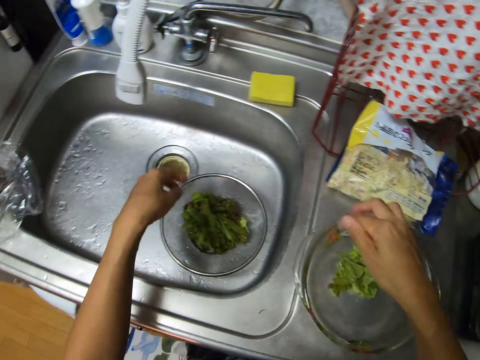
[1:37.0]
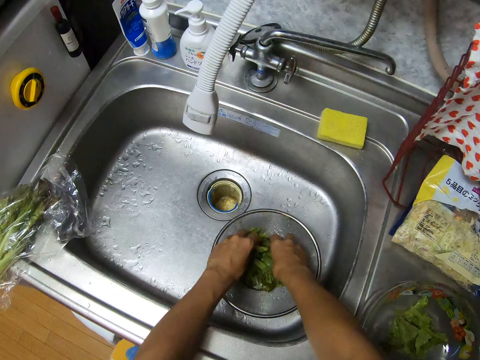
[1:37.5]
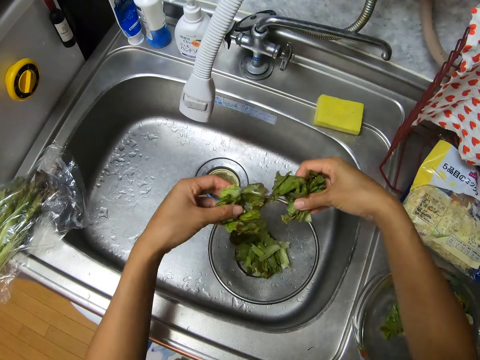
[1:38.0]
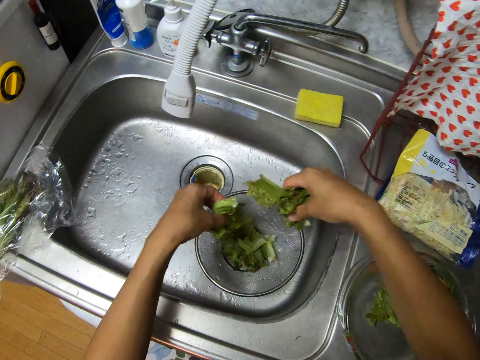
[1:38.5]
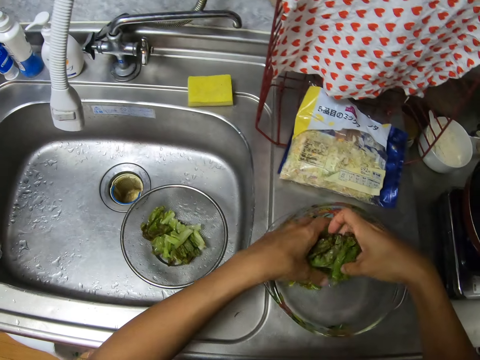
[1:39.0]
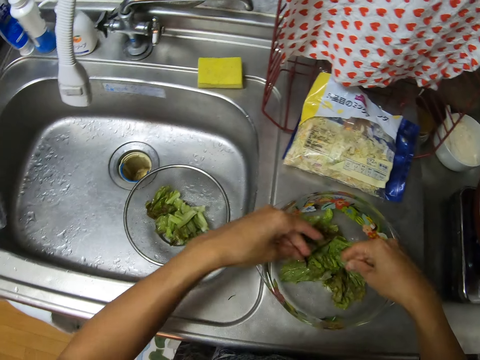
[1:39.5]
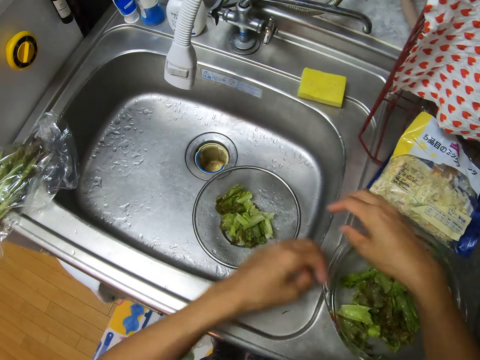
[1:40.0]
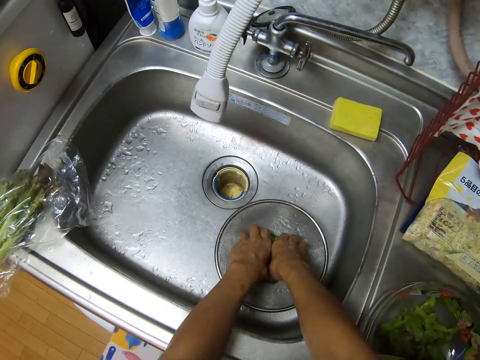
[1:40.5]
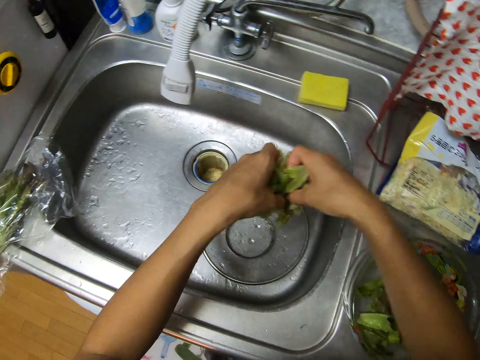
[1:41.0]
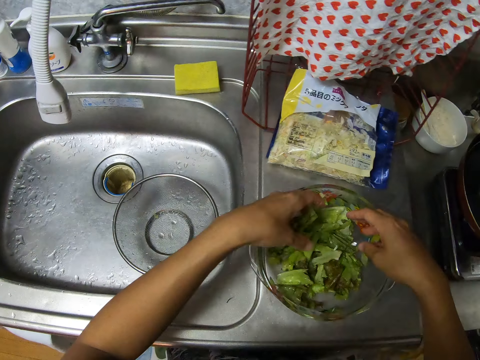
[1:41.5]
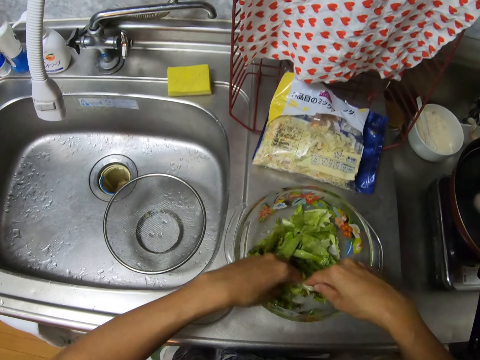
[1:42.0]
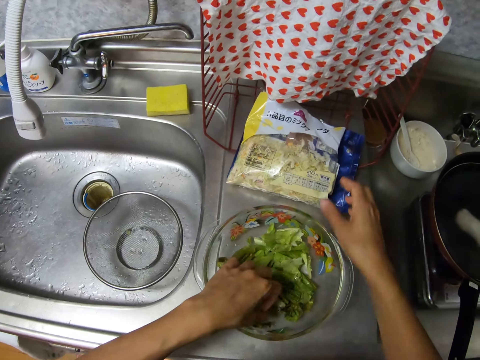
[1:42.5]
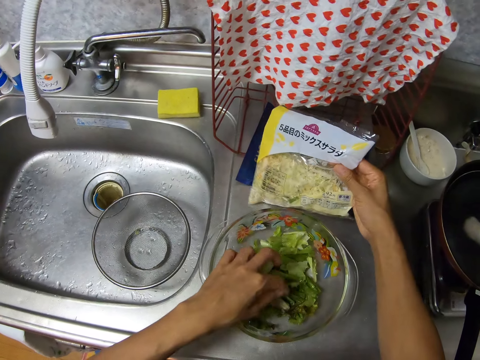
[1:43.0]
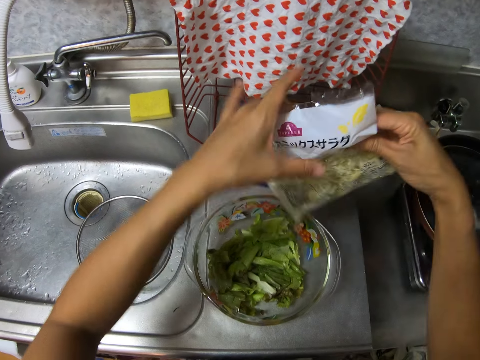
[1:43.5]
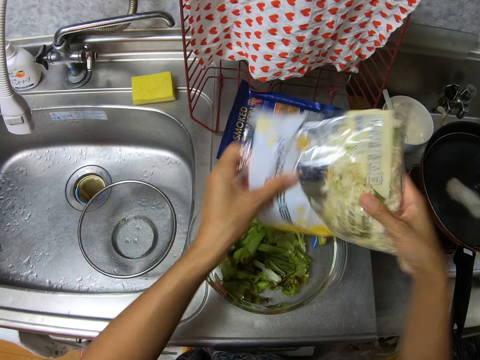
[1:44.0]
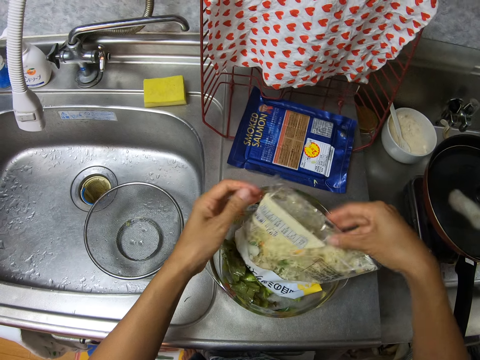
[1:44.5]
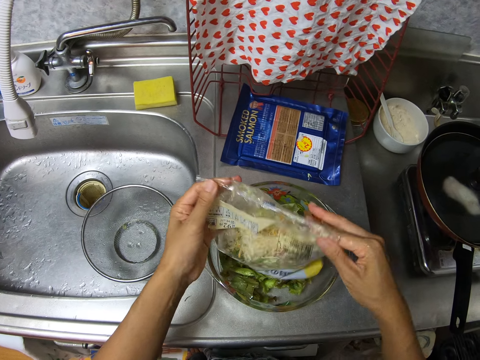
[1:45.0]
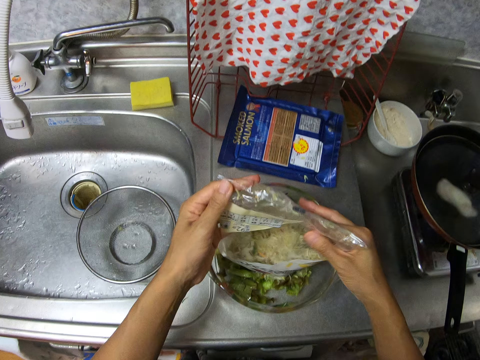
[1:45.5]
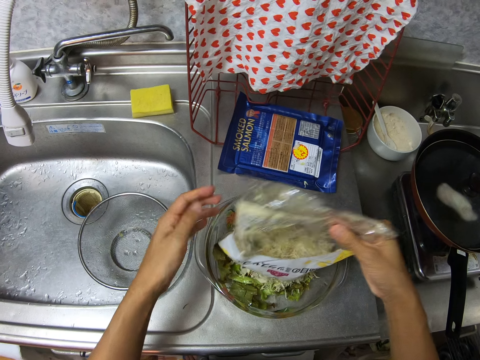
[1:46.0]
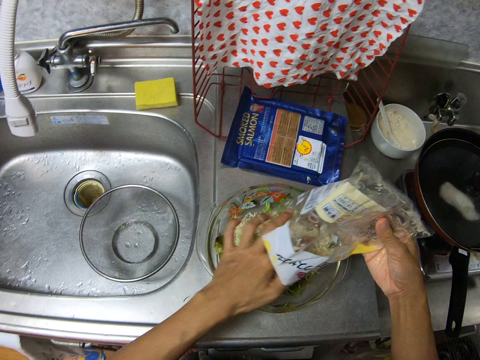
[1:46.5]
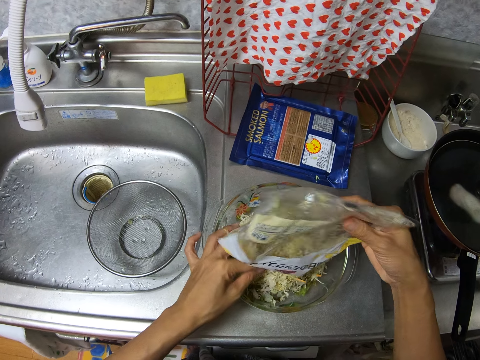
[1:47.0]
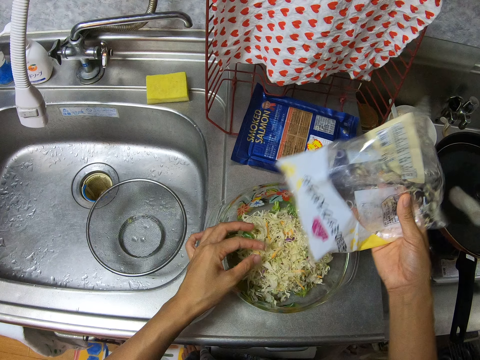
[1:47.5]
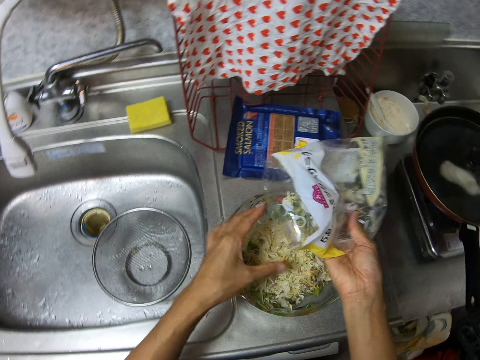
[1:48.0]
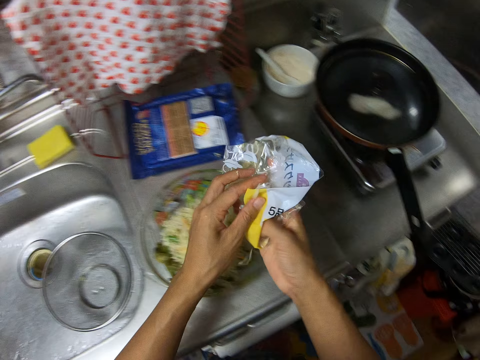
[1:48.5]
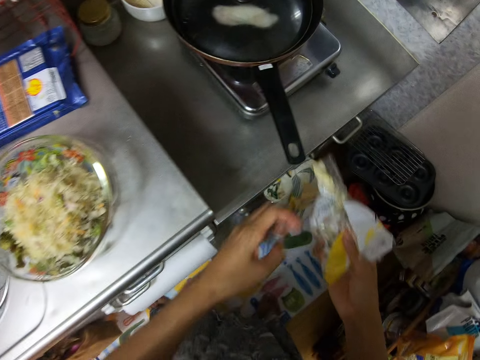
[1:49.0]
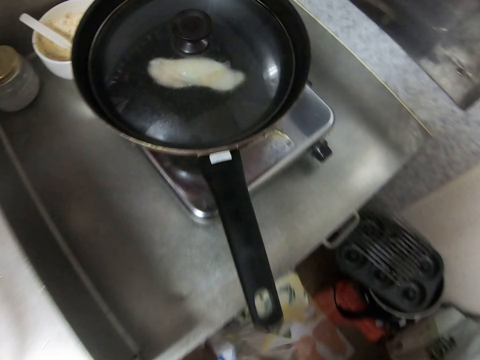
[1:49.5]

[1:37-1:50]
The camera wearer puts the cut lettuce or cabbage leaves in the glass bowl with her hands. She transfers the cut lettuce leaves in the sieve into the glass bowl with her hands. She takes the cabbage. She takes the cabbage again and puts the cabbage on the bowl. She picks up the packed food with her right hand and pours the food in the glass bowl with her hands. She holds the nylon of the packed food with her right hand and folds the nylon with her hands.

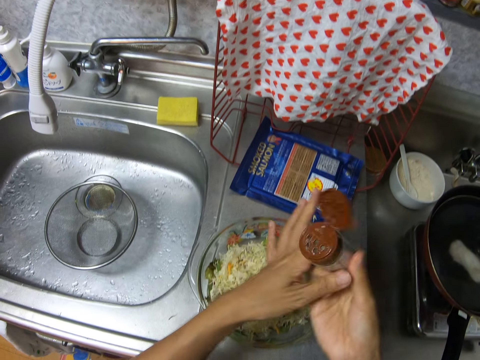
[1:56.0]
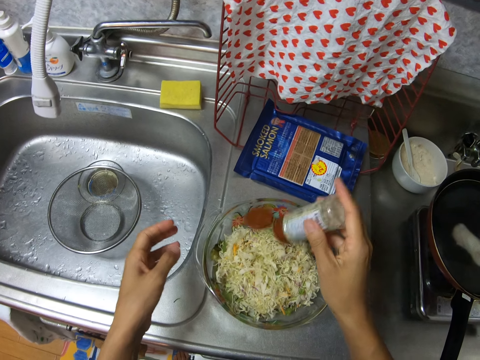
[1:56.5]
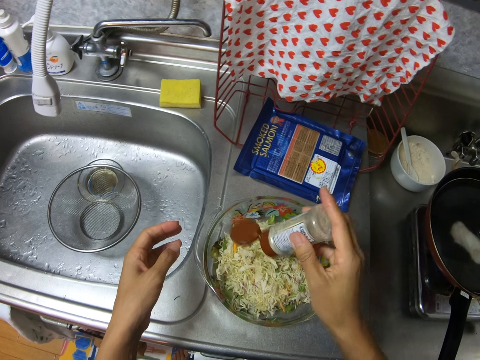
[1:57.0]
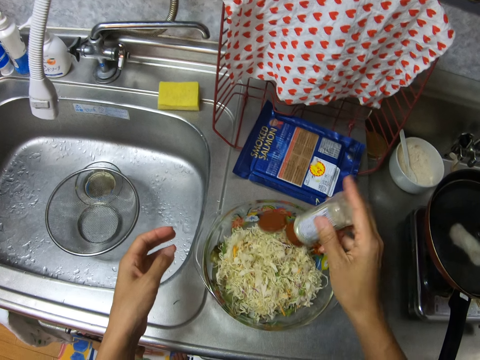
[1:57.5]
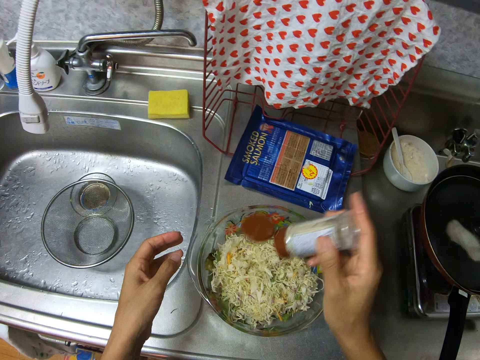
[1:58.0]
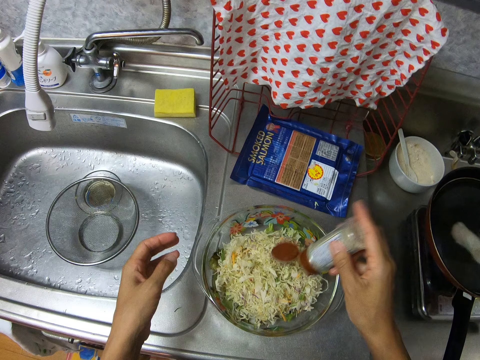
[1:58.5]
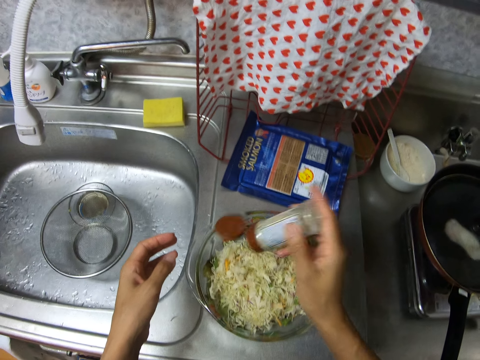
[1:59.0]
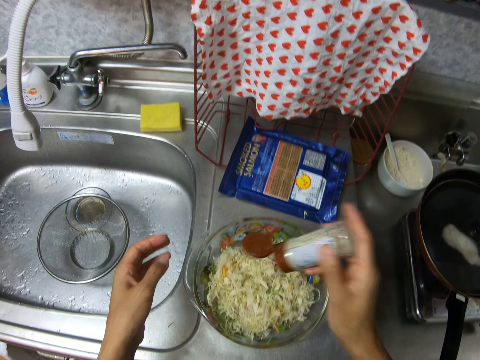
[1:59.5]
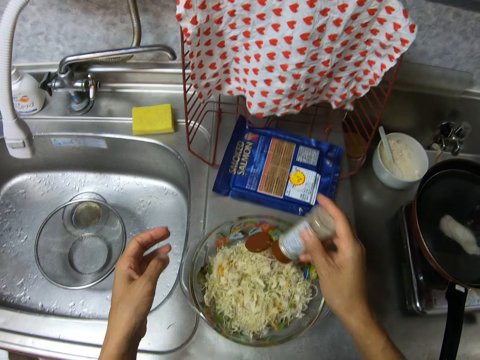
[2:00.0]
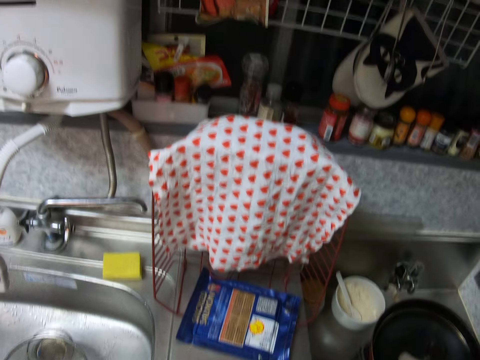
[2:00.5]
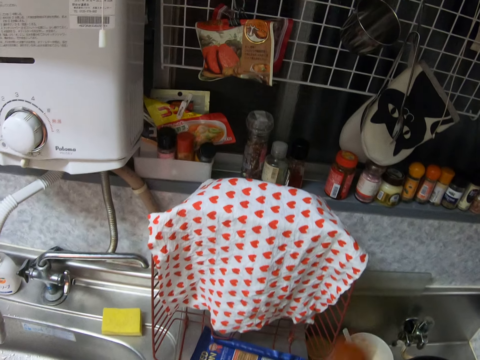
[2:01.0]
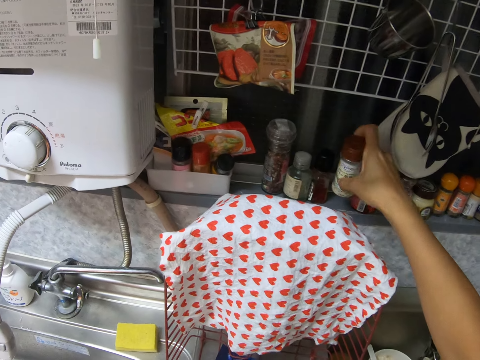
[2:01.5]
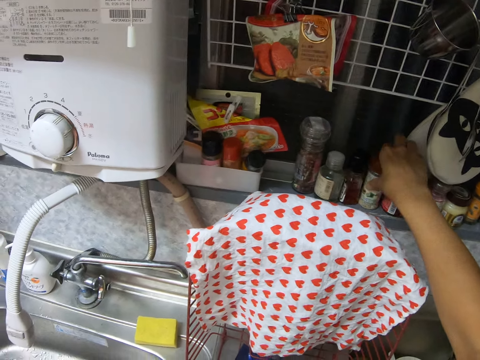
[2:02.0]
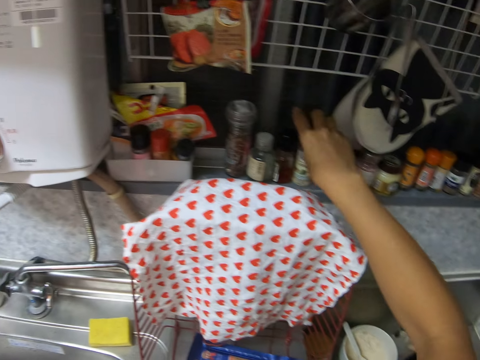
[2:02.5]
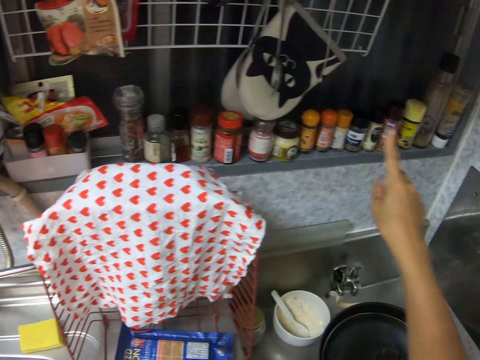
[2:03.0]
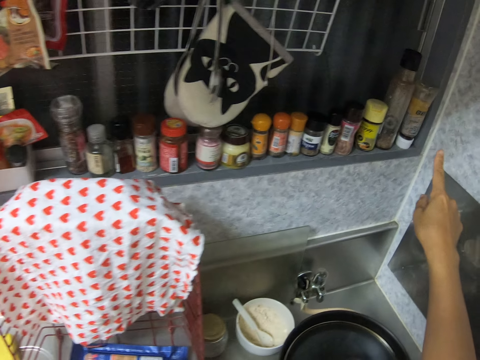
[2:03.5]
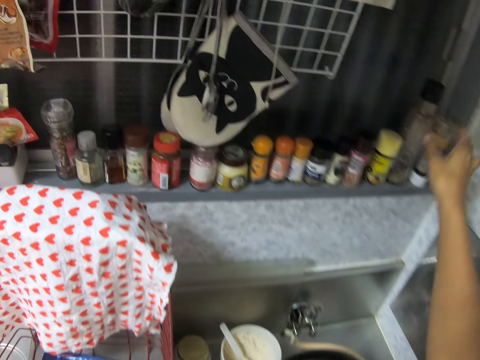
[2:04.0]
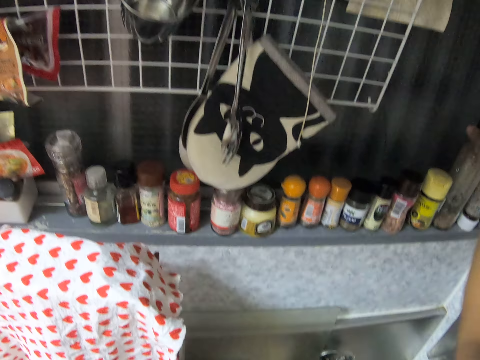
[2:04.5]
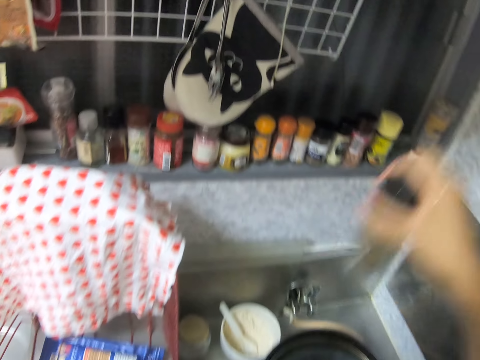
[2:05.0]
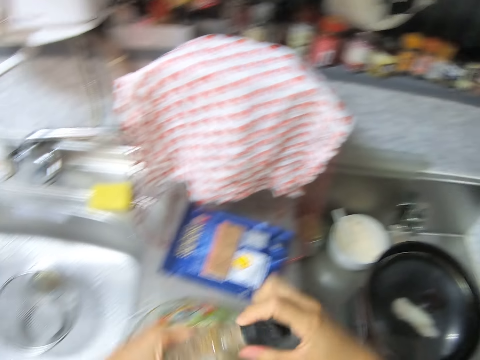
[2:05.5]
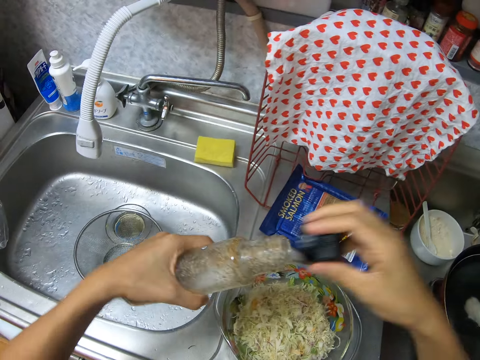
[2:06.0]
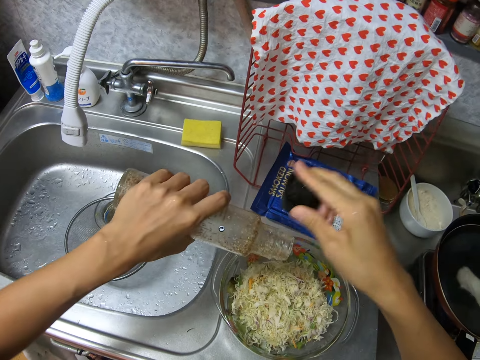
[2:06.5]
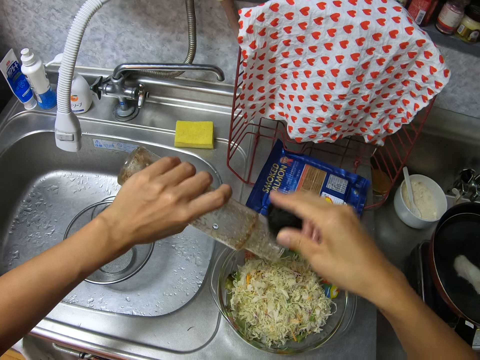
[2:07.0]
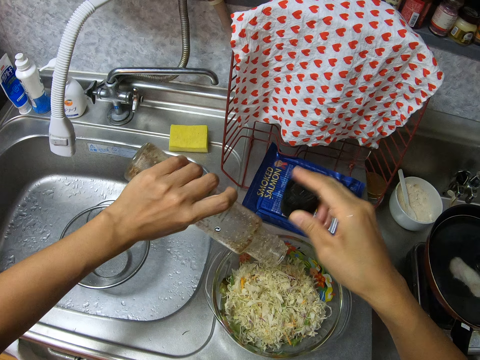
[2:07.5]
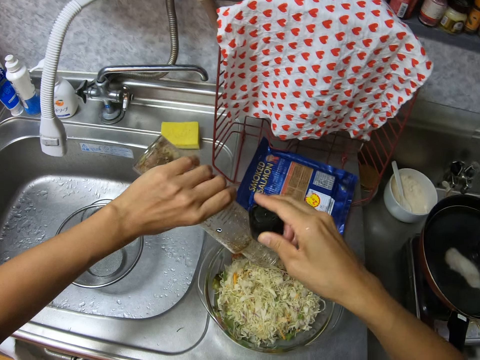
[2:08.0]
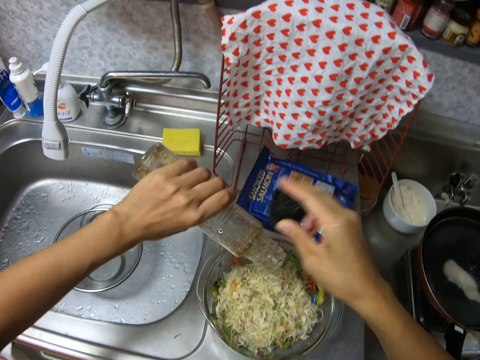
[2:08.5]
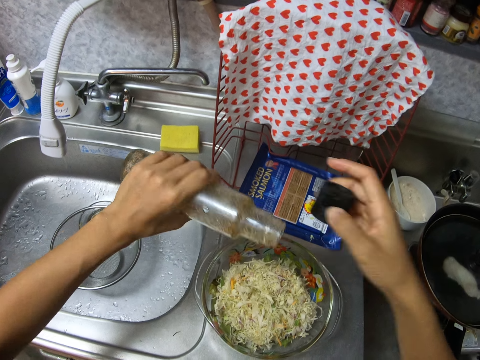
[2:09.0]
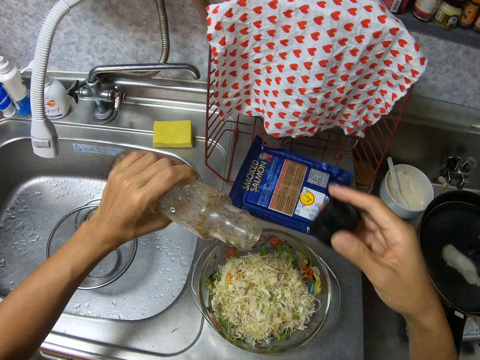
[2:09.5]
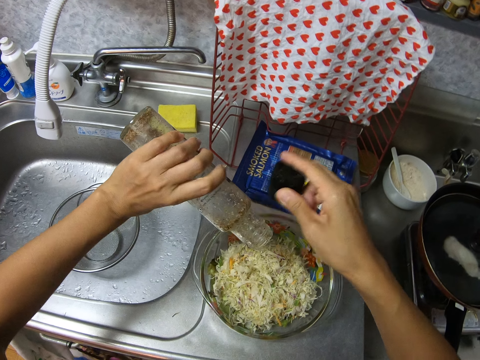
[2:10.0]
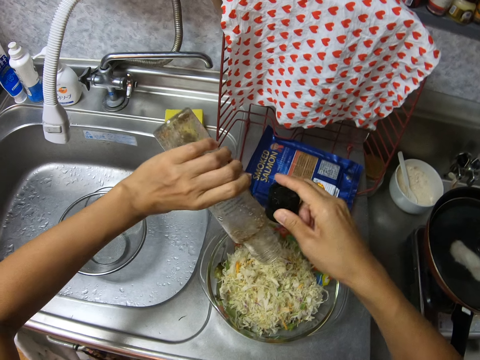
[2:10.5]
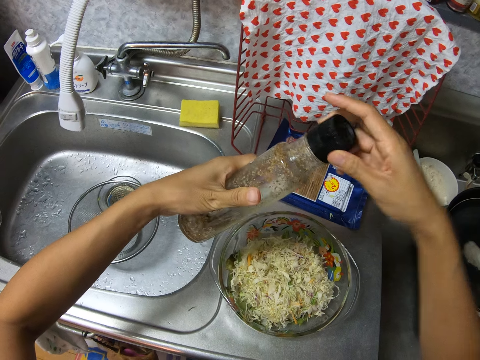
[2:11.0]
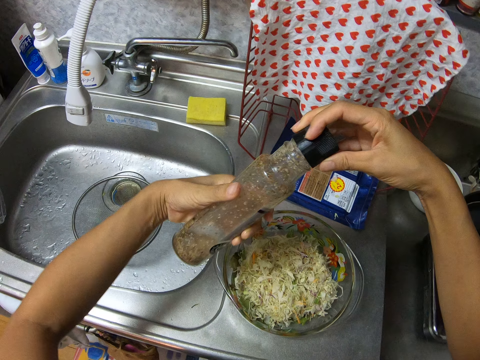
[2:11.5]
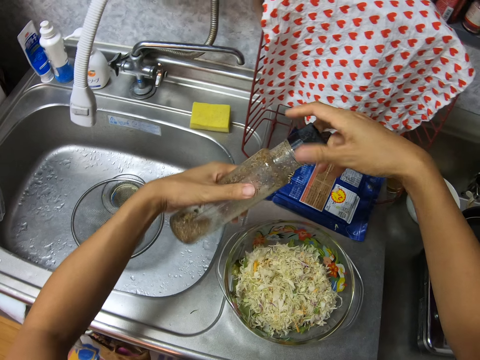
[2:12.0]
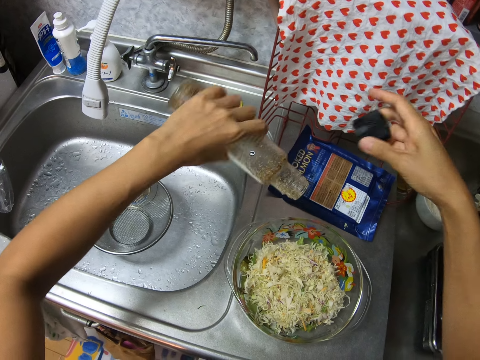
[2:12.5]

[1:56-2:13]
The camera wearer opens the spice's container with her right hand and passes the spice's container to her right hand. She pours spice or seasoning powder on the food or vegetable in the glass bowl with her right hand. She closes the spice's container with her hands and puts the spice container on the shelf. She picks up a bottle of ingredient with her right hand, passes the bottle of ingredient to her left hand, and opens the bottle of ingredient with her right hand. She hits the bottle with the cover in her right hand. She puts the seasoning powder in the vegetable. She inspects the bottle in her left hand. She hits the bottle with the cover in her right hand. She closes the bottle of ingredient with the cover in her right hand. She opens the bottle of ingredient with her right hand.
